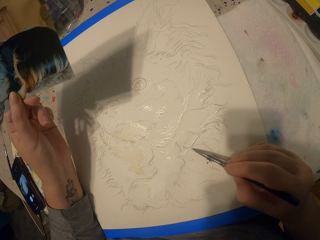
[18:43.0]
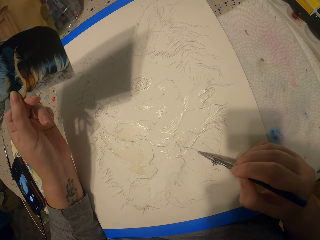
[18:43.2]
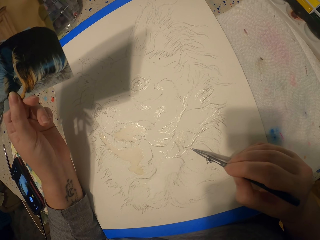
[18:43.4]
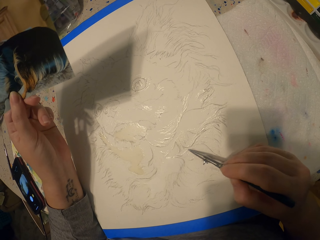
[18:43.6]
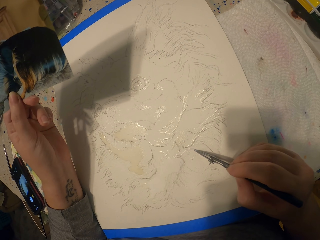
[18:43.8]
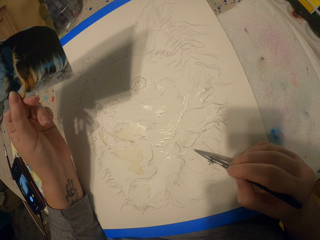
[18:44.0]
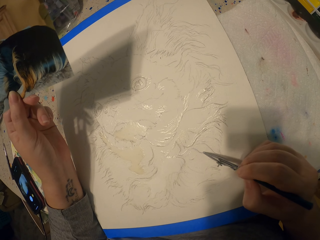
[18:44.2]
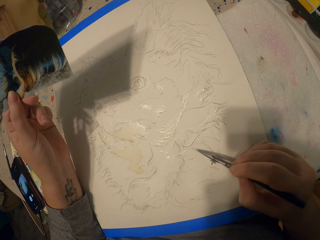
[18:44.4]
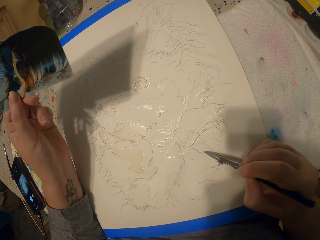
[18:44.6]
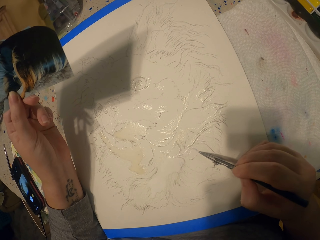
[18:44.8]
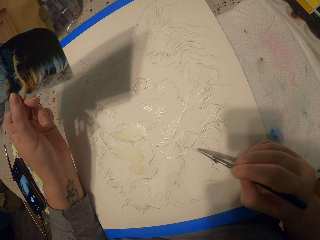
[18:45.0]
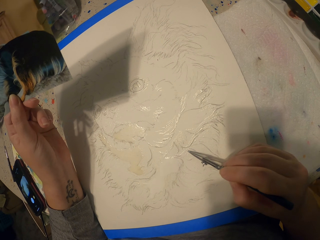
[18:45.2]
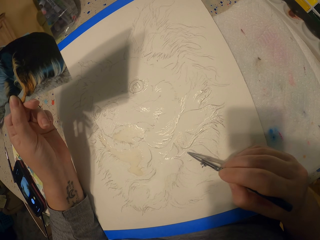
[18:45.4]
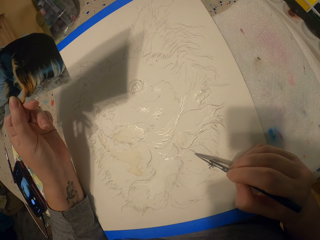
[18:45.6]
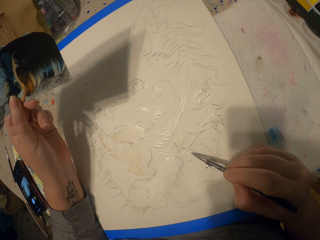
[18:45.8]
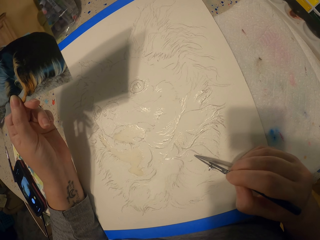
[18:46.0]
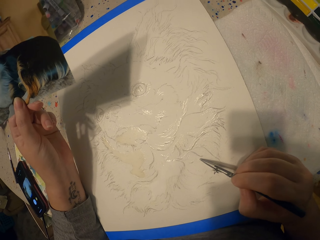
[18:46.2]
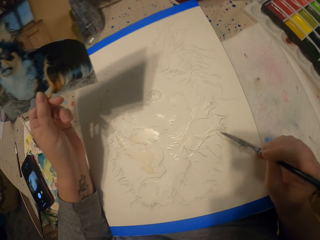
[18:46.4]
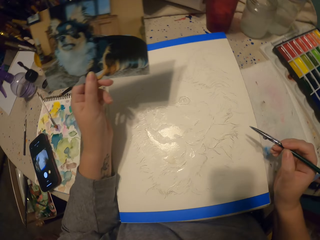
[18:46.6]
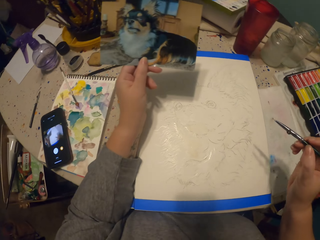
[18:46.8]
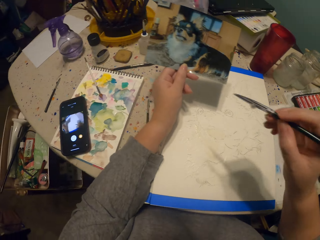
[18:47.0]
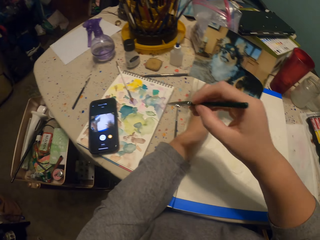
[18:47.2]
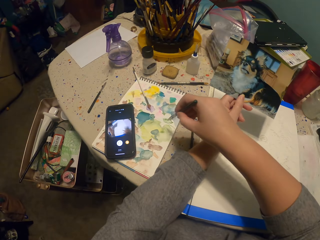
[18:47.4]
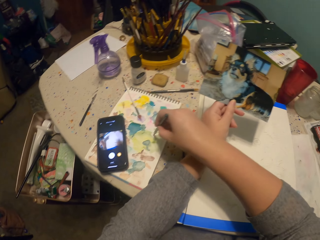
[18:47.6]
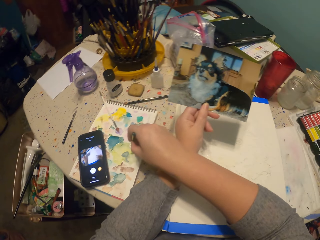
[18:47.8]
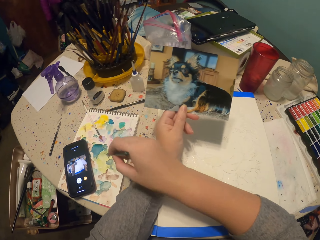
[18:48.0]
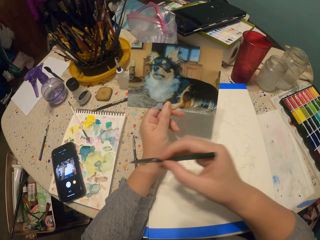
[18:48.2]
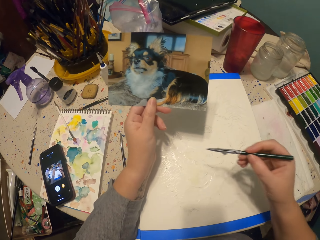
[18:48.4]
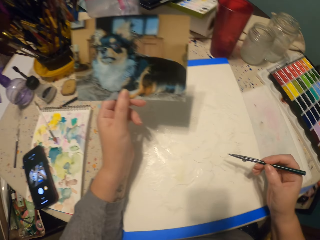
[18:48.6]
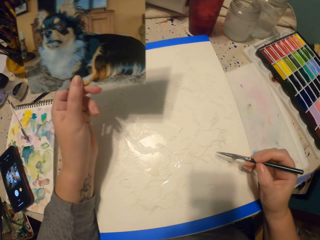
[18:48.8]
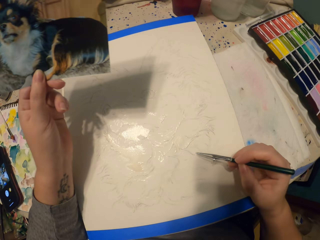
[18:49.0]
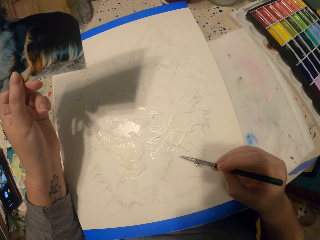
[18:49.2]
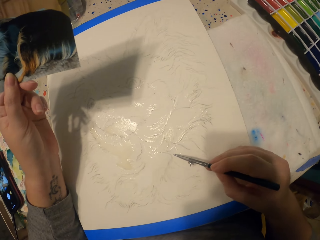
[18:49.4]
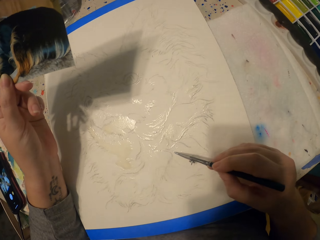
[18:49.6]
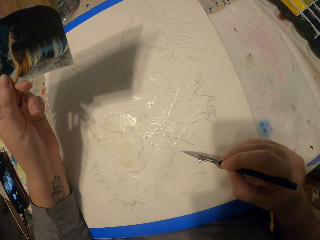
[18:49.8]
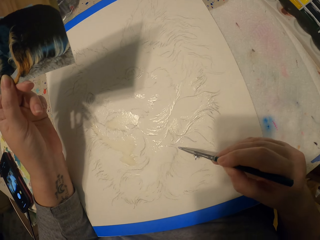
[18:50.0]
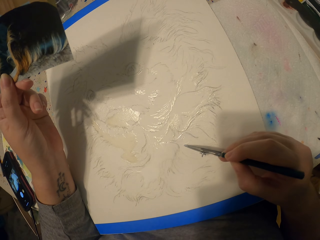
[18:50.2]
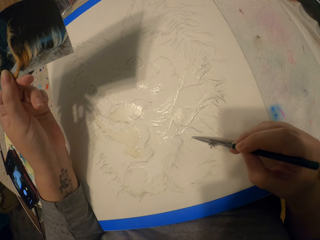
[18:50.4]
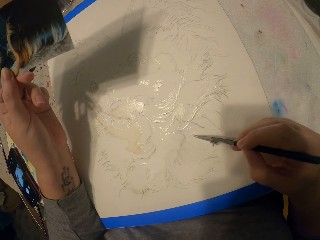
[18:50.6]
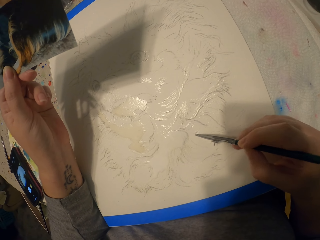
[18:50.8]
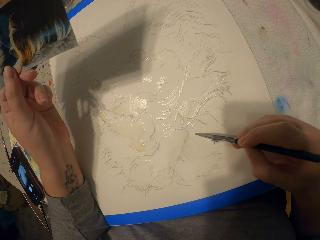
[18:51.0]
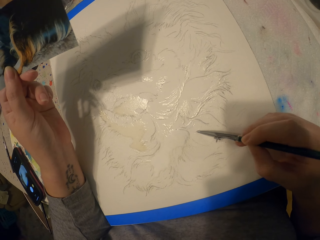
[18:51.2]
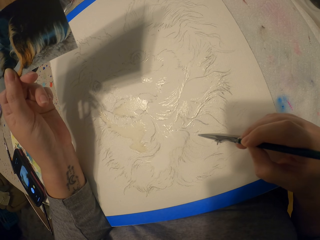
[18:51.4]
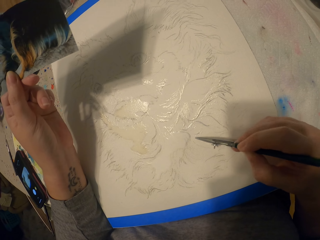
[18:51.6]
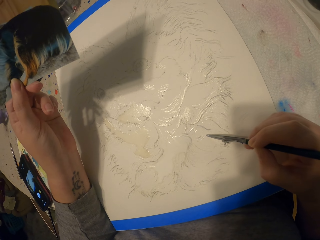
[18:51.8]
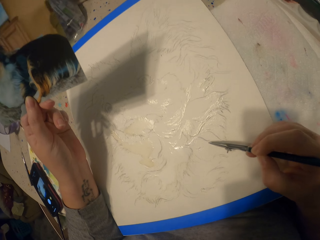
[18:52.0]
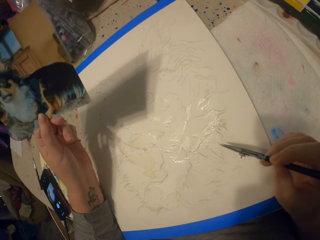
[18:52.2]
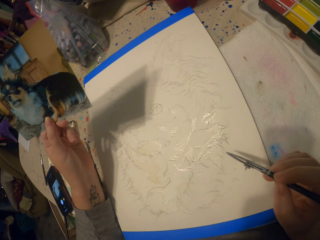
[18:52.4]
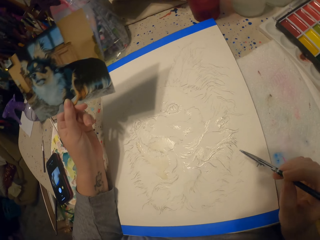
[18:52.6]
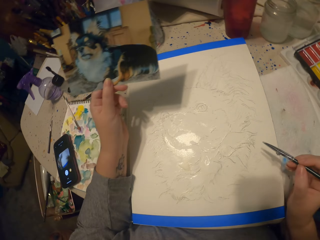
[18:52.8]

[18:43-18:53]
The camera wearer scoops paint. They put the pen on the paint. They paint a picture.

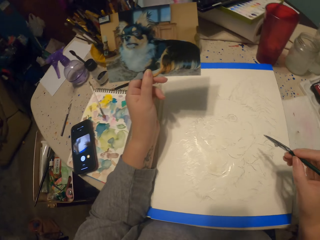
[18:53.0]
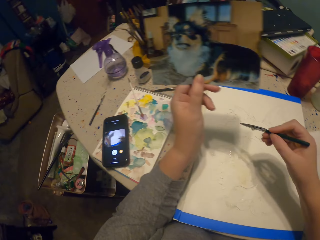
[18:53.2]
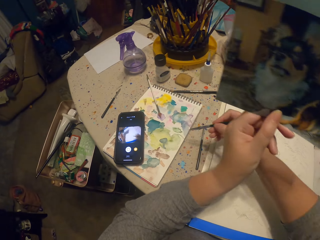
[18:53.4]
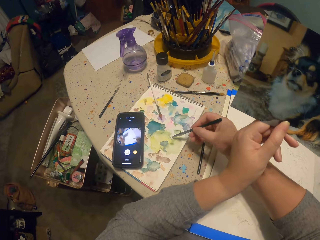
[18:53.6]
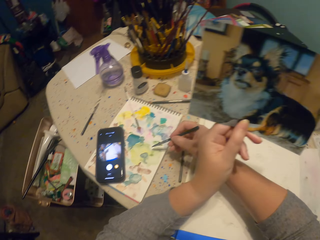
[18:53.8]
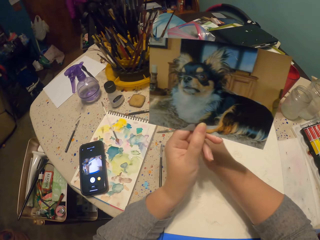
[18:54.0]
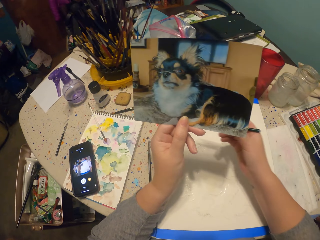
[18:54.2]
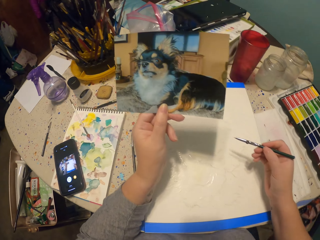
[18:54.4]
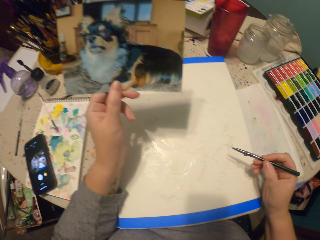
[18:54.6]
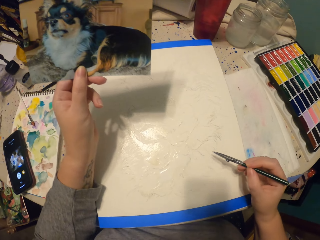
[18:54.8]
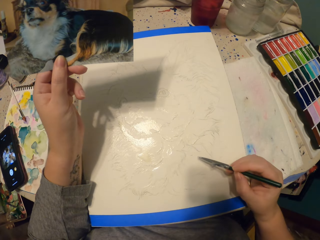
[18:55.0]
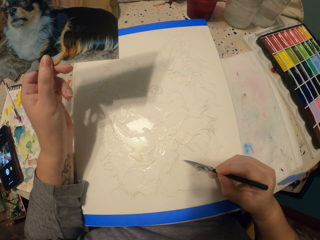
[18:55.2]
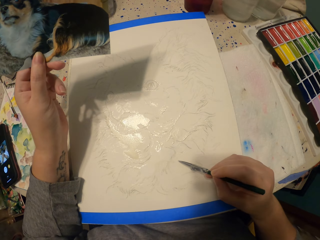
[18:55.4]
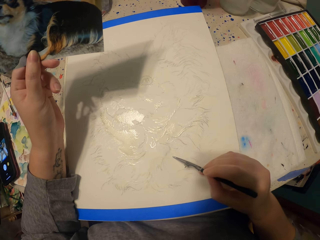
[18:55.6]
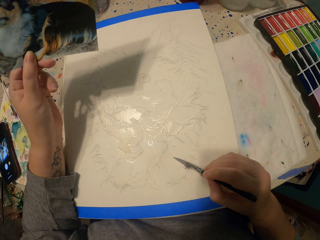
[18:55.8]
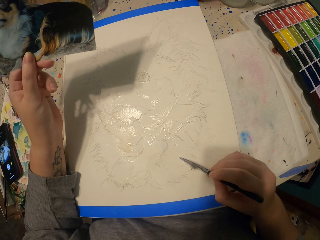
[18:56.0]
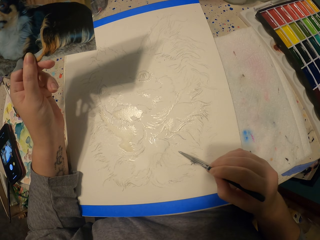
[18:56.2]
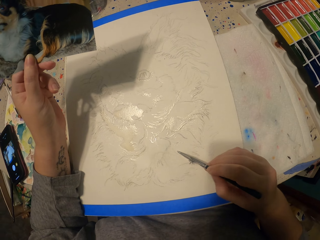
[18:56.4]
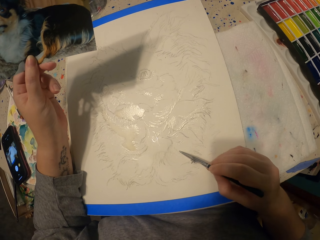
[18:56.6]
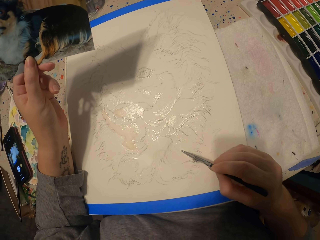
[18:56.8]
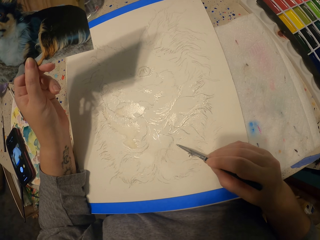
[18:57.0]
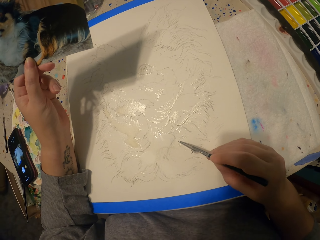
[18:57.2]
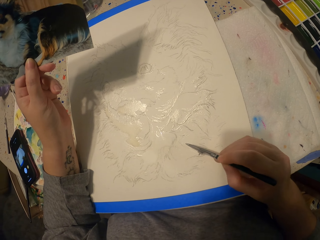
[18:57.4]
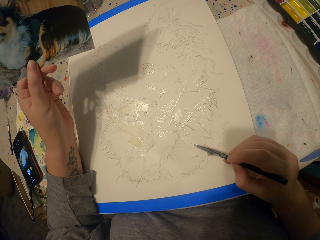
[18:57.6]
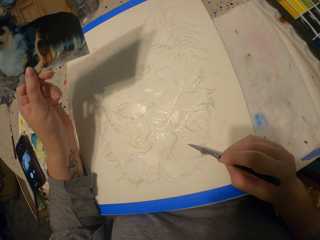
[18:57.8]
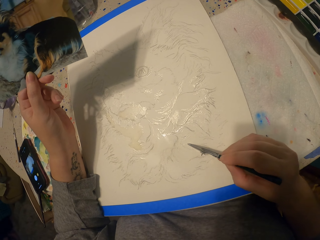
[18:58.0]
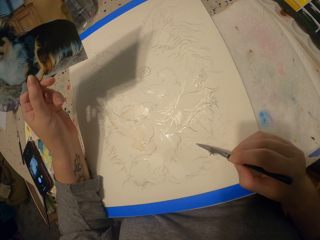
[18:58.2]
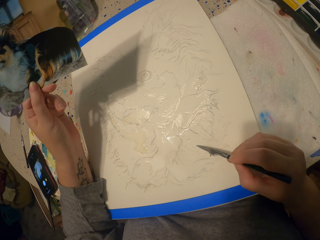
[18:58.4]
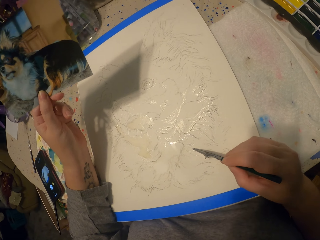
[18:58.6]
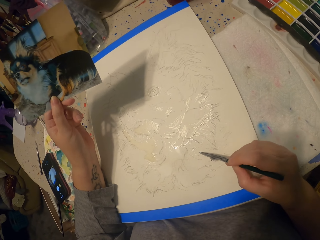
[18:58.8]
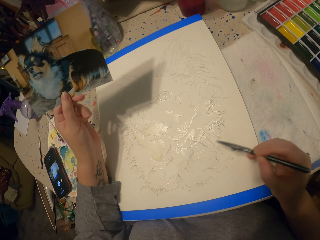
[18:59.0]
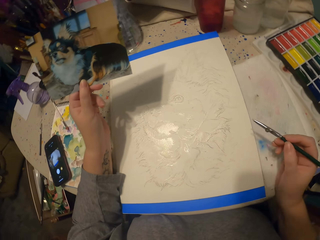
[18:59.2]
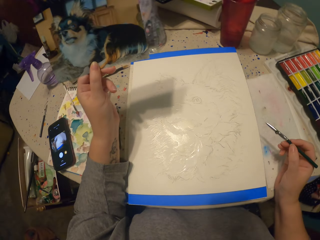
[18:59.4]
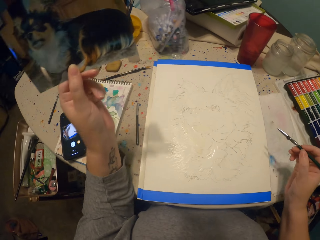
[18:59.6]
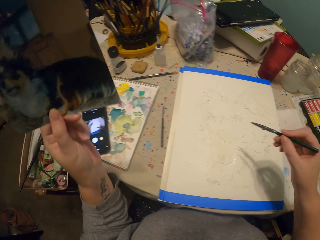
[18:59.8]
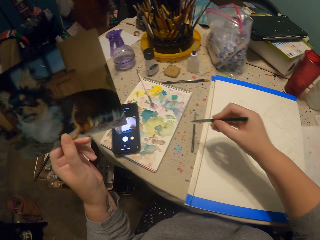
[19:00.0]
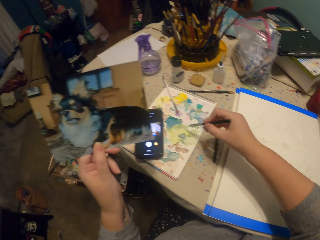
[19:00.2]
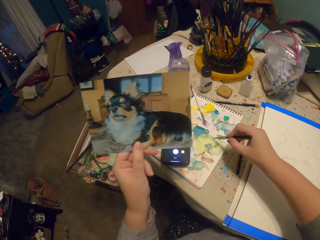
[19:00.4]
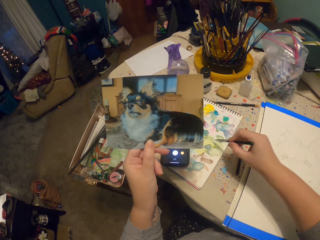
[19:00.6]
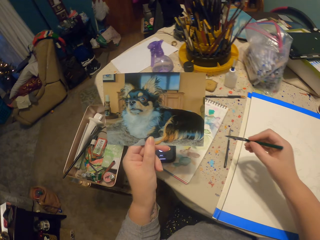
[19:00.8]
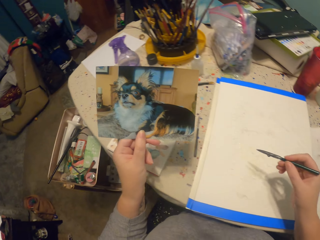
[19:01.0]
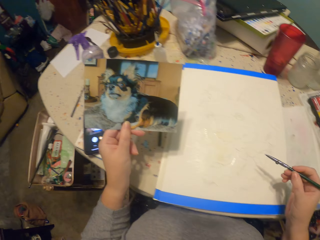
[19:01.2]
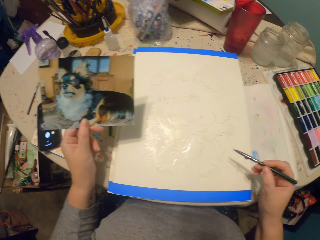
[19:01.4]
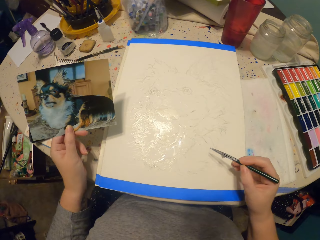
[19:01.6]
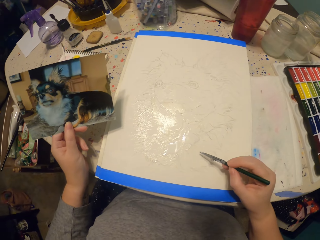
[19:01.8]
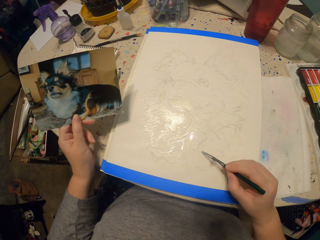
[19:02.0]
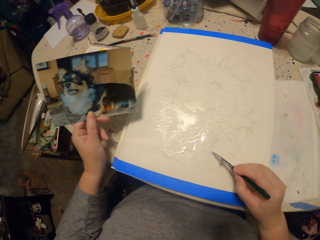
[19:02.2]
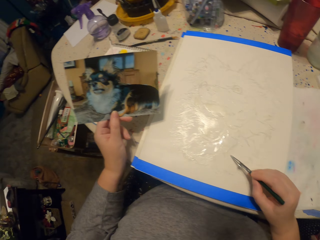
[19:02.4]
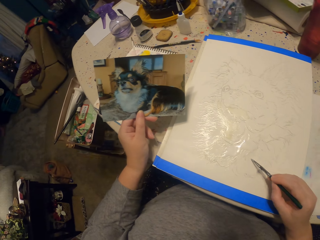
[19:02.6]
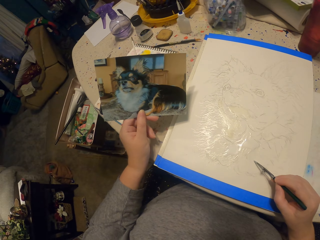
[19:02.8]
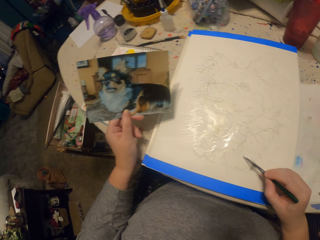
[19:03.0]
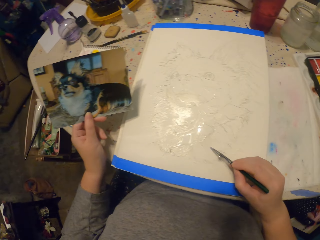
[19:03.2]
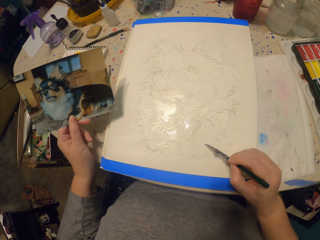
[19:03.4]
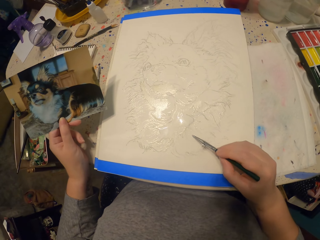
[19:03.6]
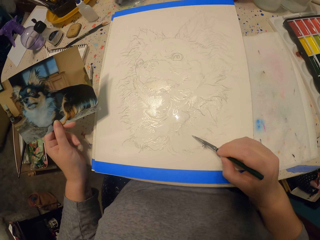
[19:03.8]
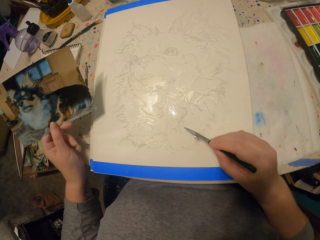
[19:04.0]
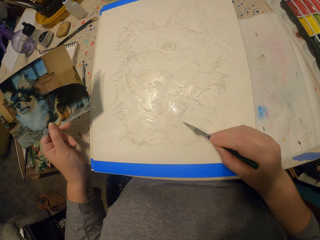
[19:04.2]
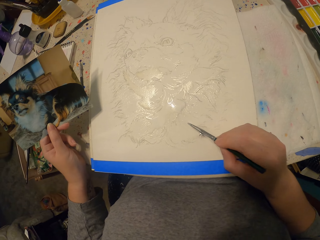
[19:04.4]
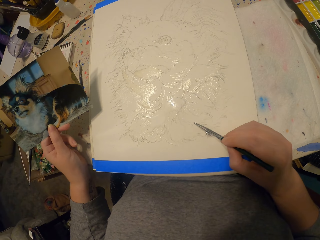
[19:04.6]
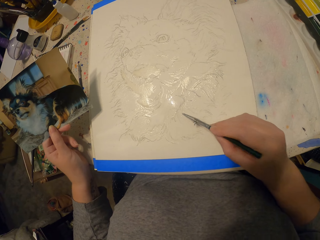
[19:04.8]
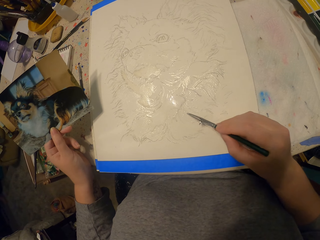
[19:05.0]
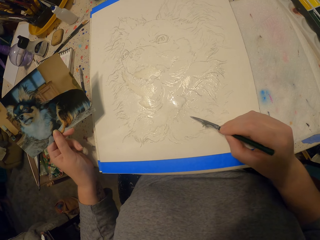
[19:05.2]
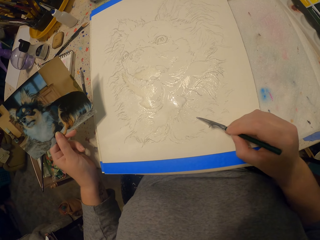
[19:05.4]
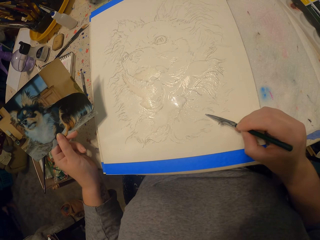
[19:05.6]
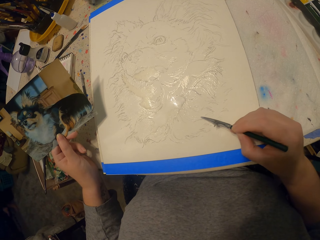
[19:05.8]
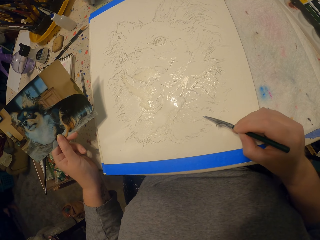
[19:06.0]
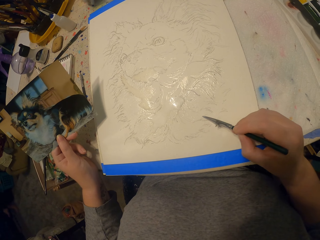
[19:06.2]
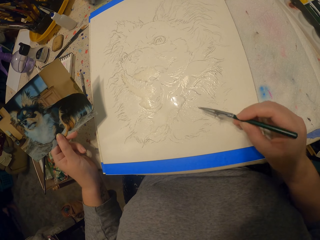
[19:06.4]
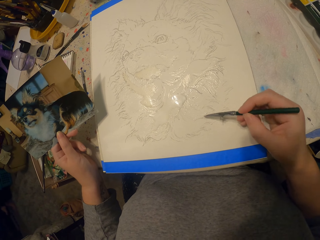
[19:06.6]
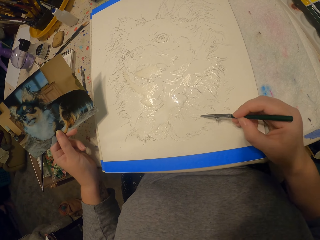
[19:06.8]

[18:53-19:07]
The camera wearer puts a pen on the paint. They scoop the paint. They paint a picture. They move their hand away from the table. They put the pen on the paint. They scoop the paint. They rest their hand on the table. They paint the picture.
